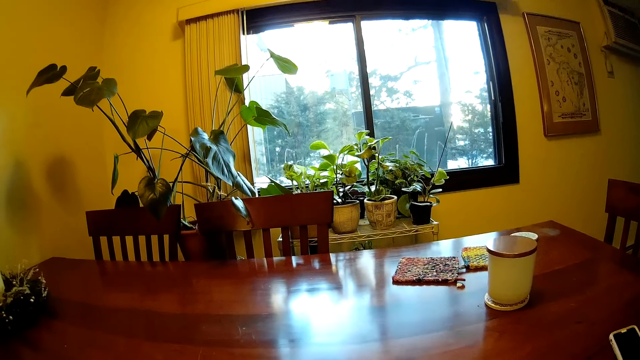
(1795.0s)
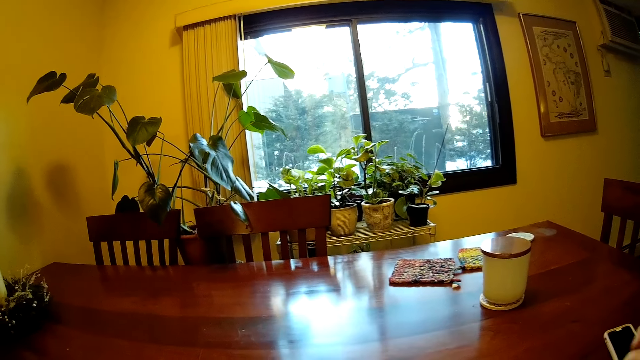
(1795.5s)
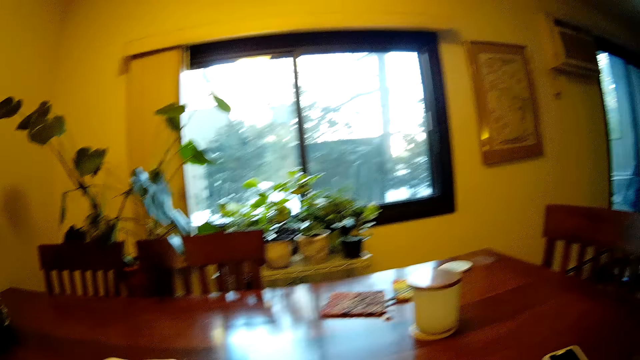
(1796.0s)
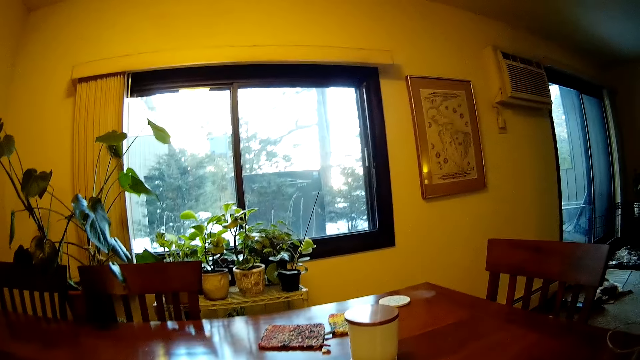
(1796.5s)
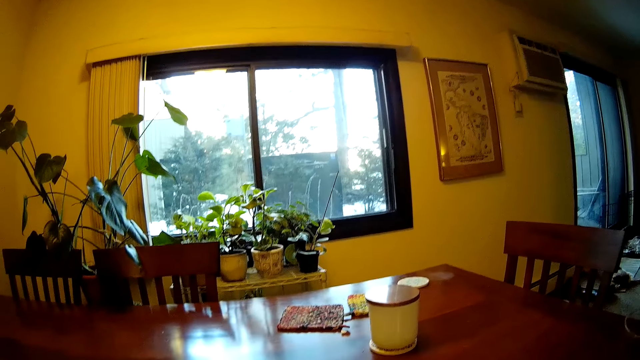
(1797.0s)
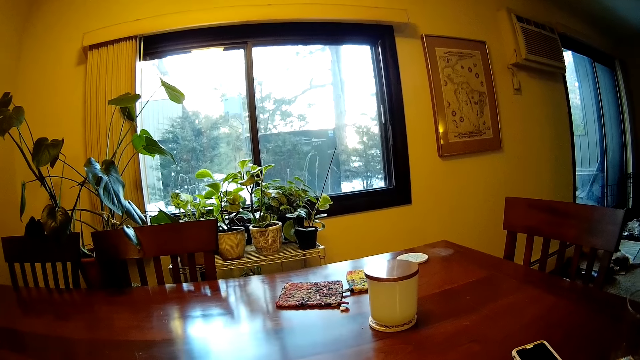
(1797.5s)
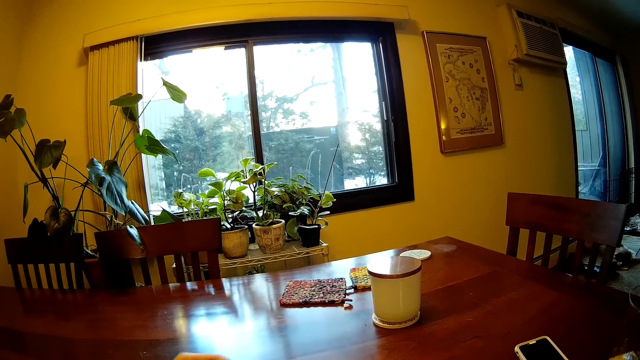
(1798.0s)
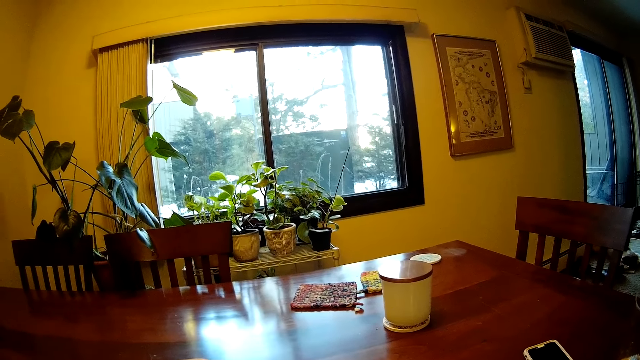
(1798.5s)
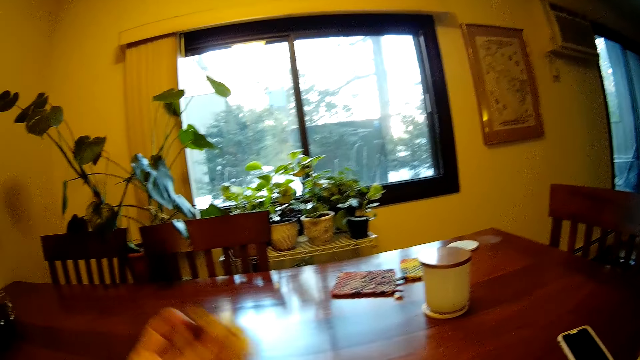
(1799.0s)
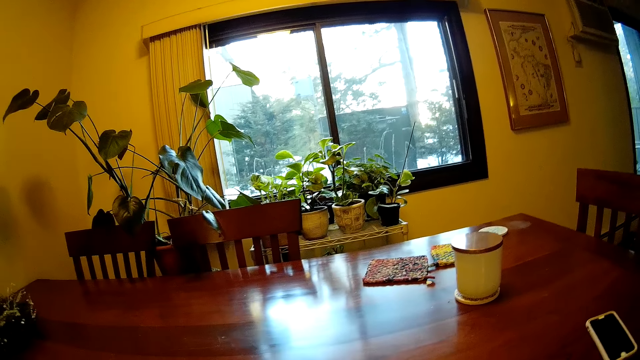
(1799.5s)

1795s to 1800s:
The camera wearer cuts a piece of unleavened bread with his left hand.
